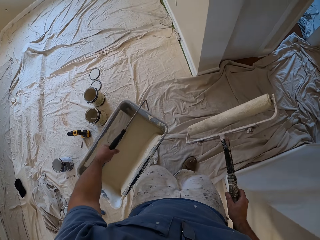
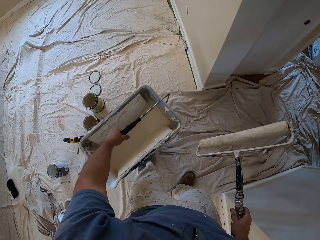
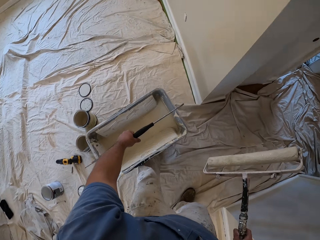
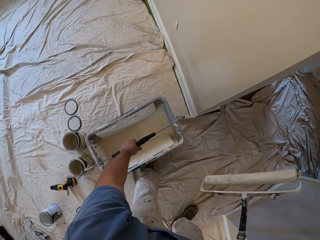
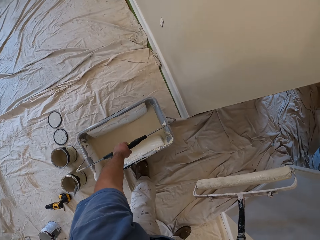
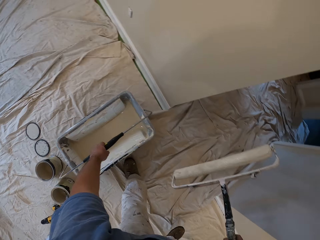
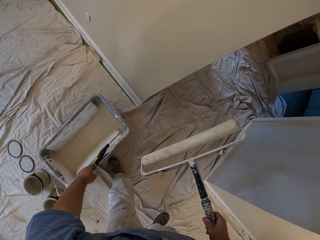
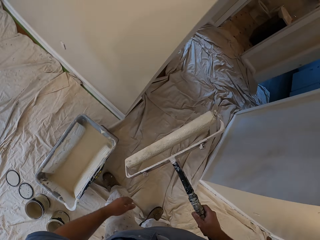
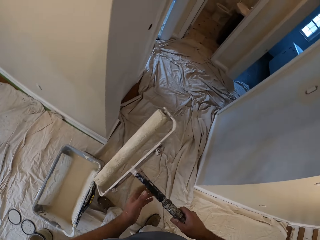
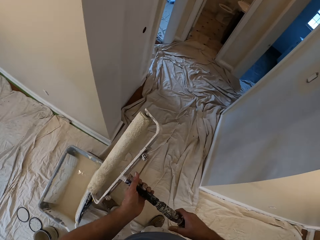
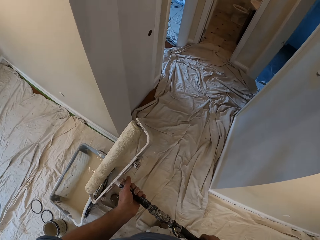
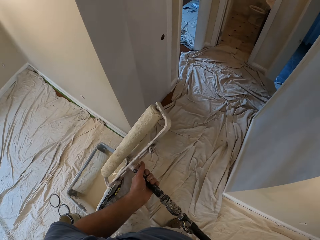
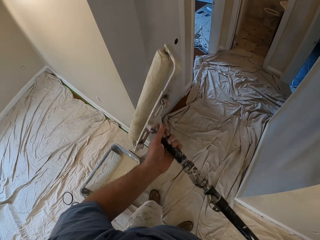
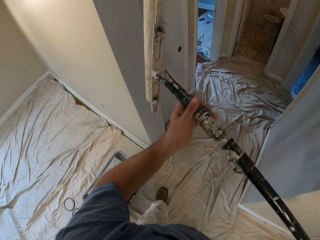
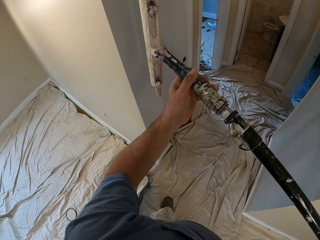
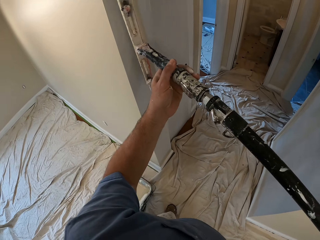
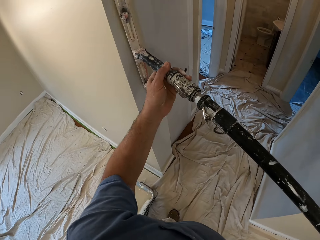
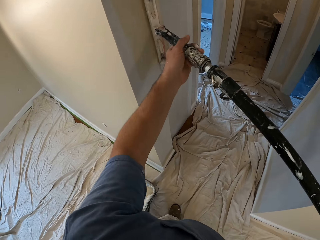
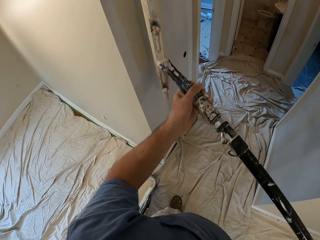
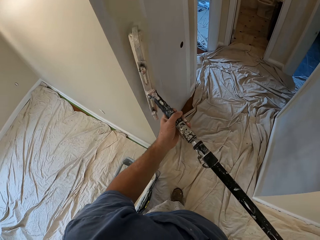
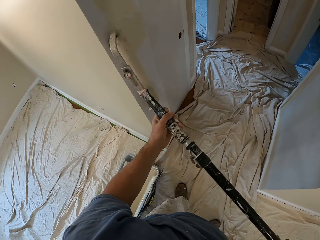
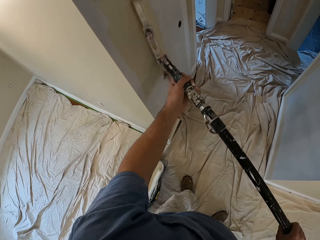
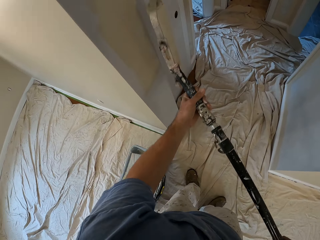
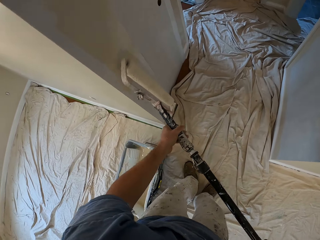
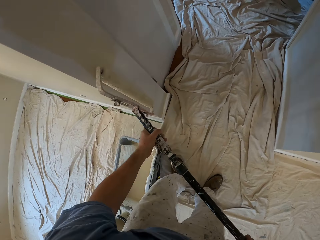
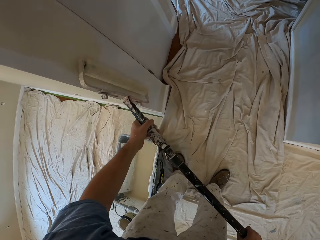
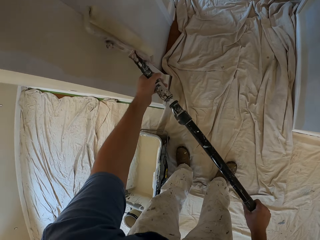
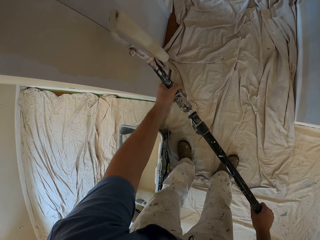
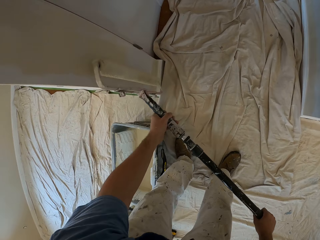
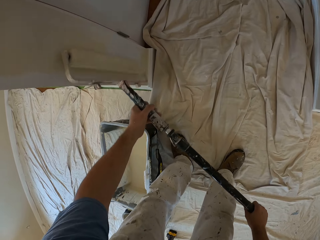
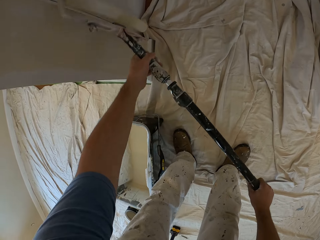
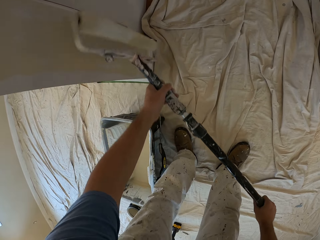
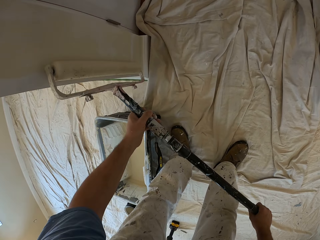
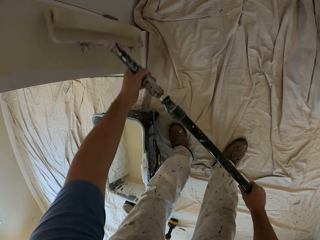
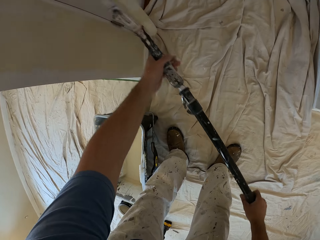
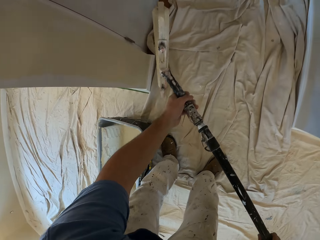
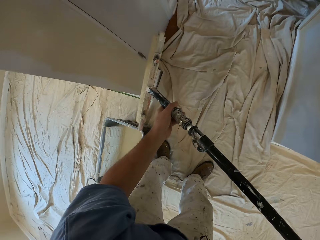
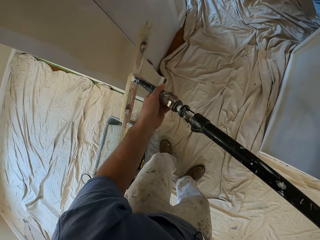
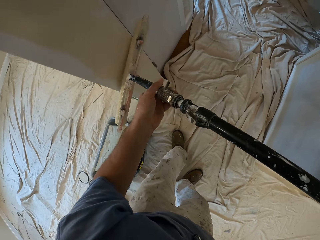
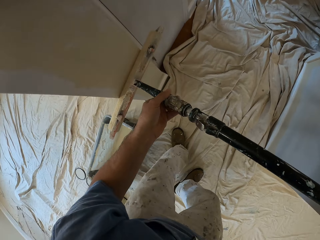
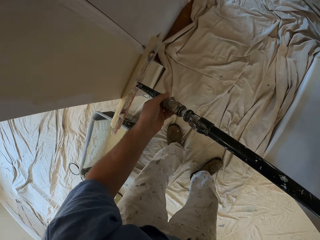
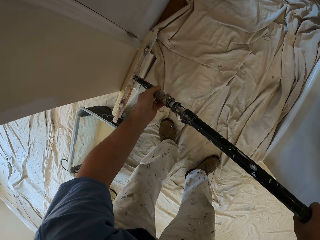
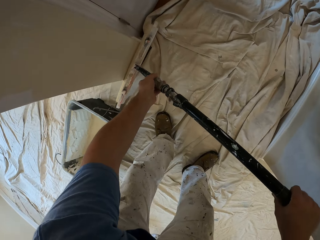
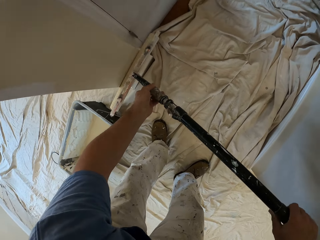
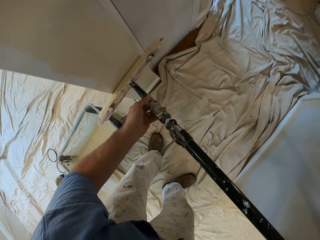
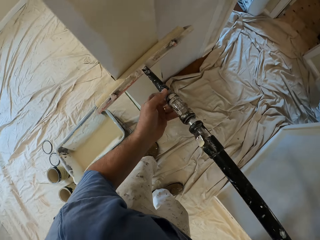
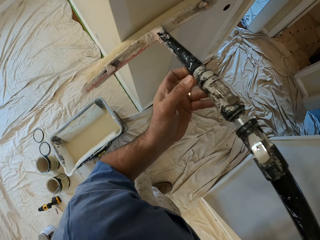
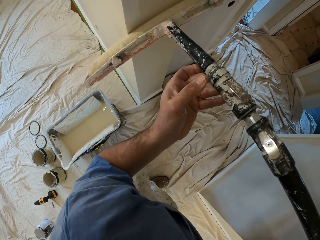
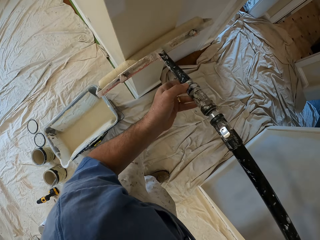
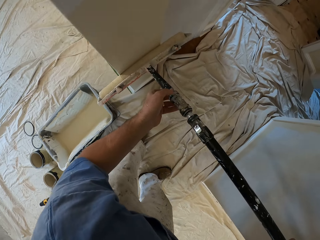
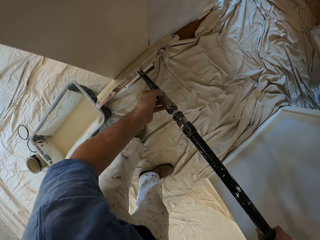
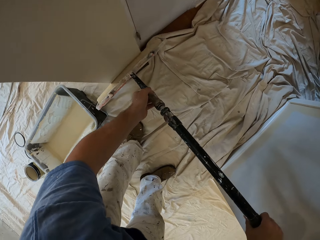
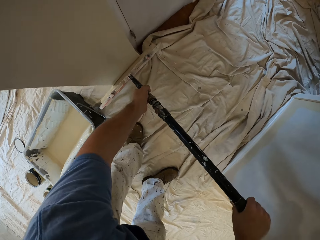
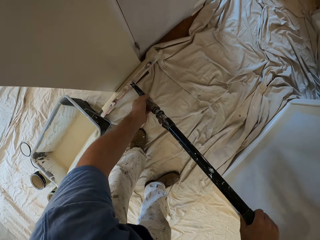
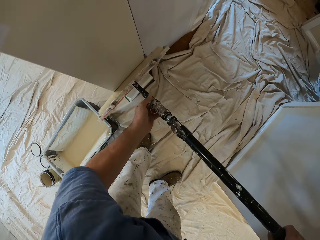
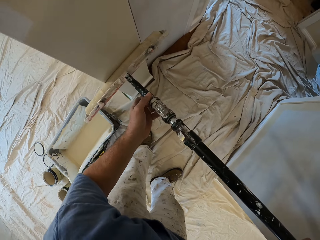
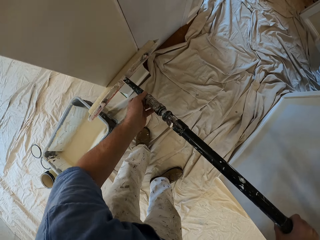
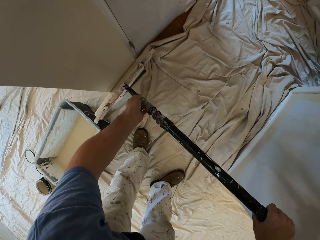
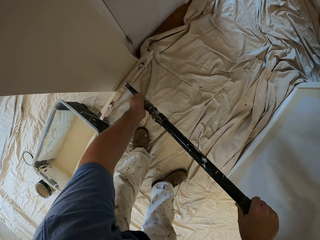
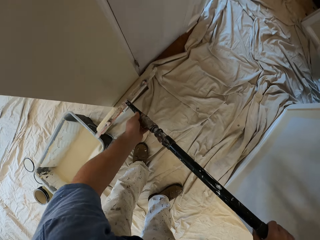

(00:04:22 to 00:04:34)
The camera wearer drops the paint bucket. They paint the wall with a roller brush.

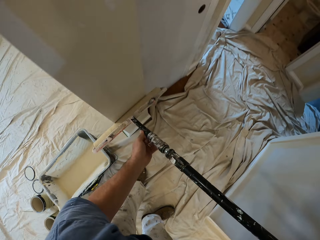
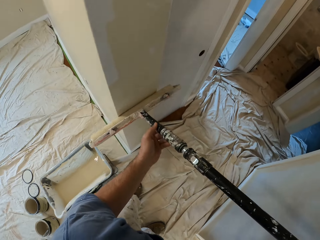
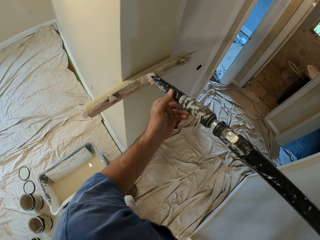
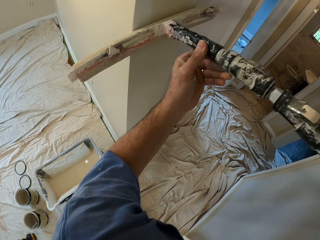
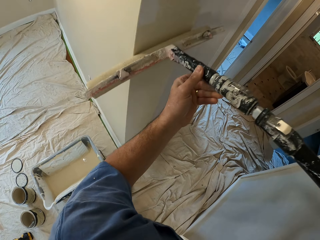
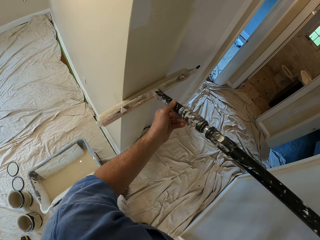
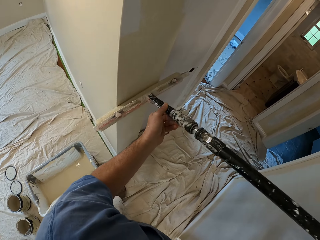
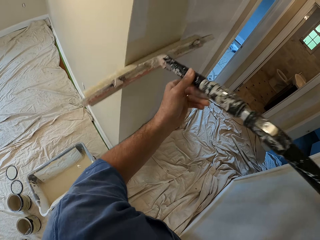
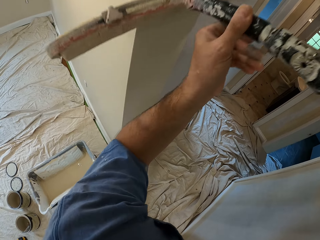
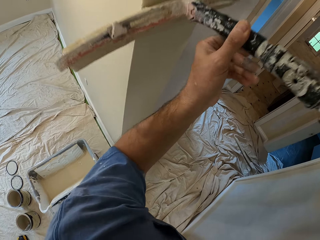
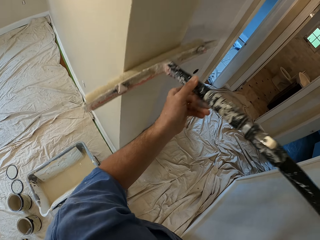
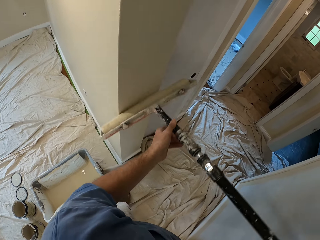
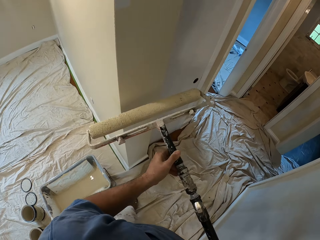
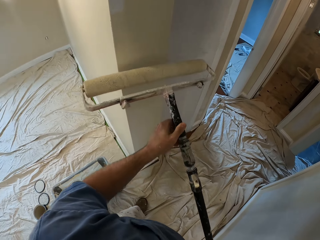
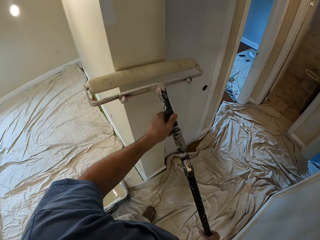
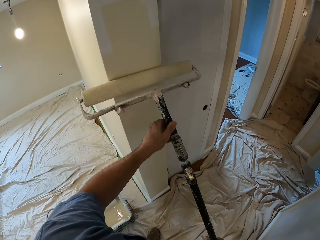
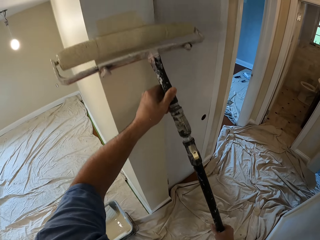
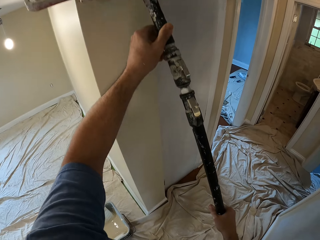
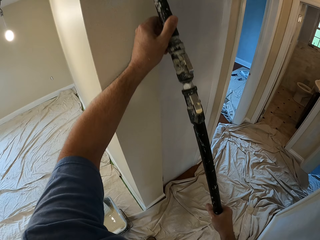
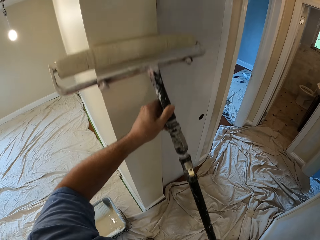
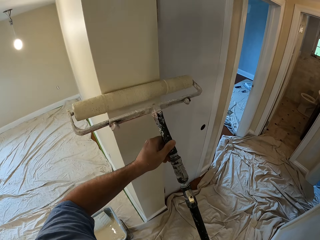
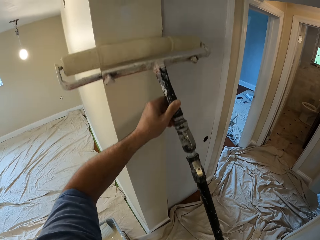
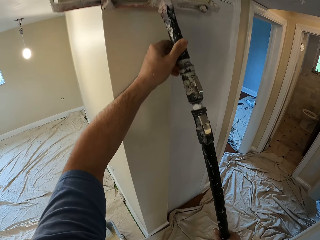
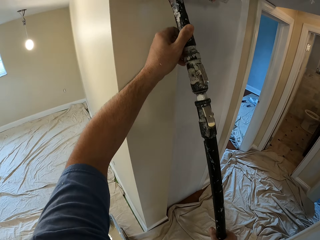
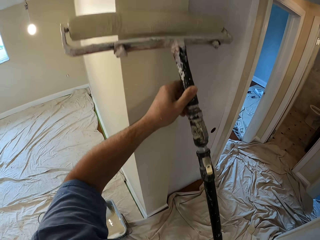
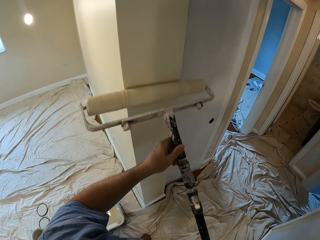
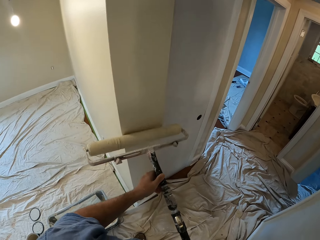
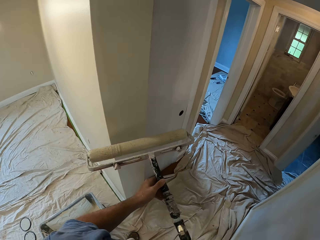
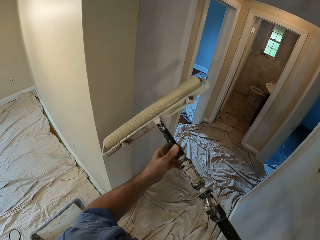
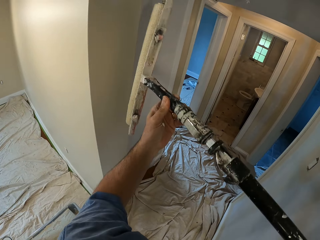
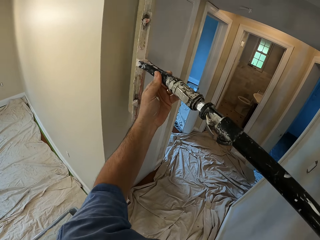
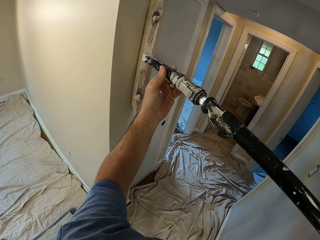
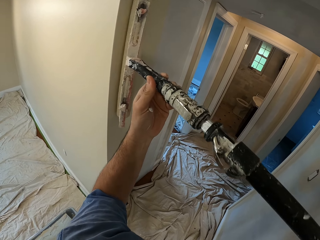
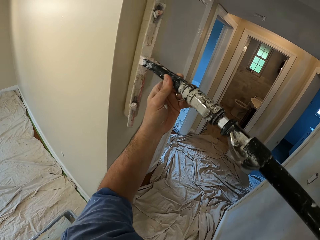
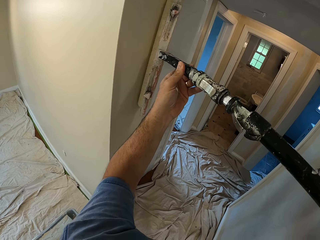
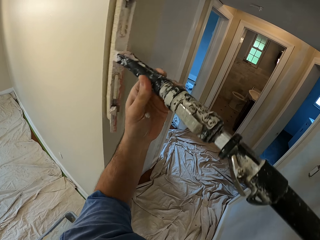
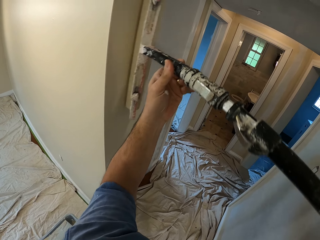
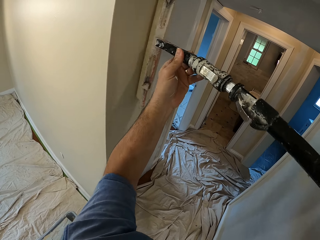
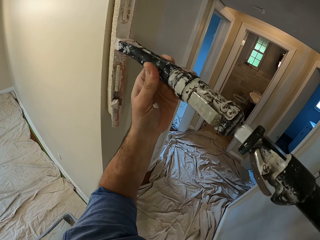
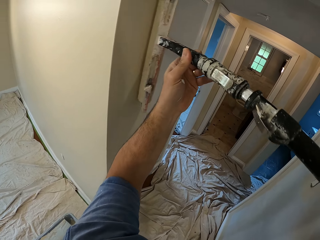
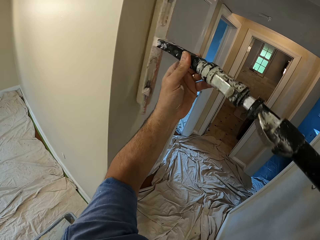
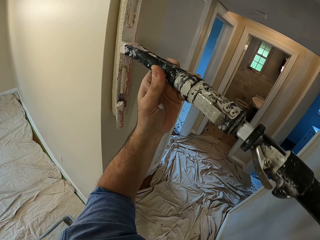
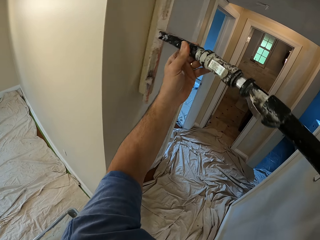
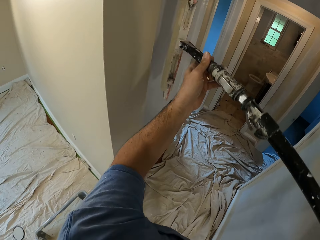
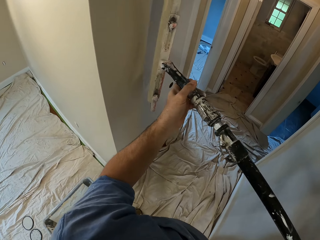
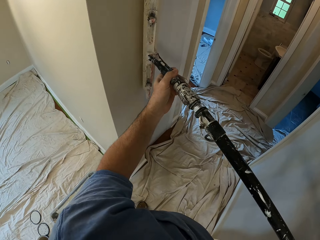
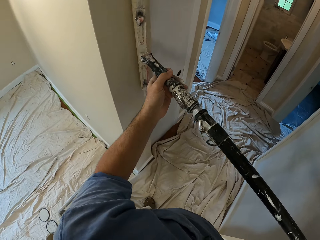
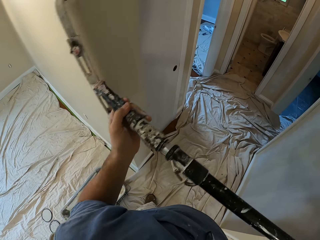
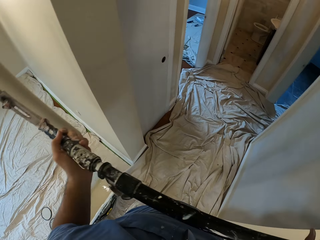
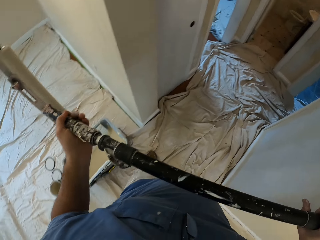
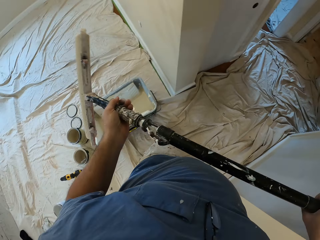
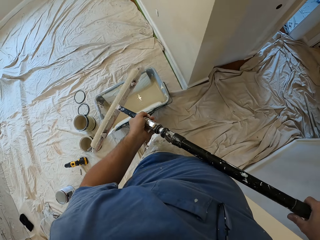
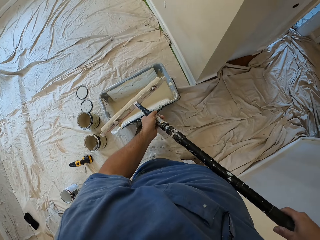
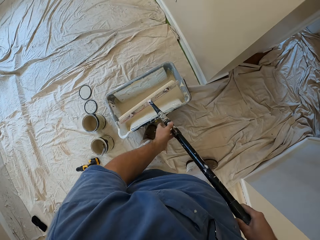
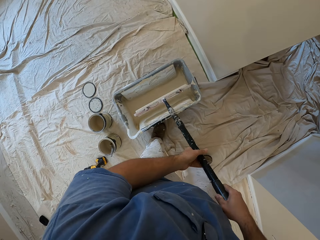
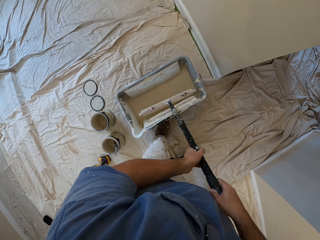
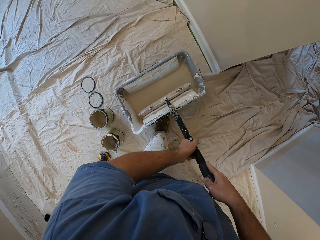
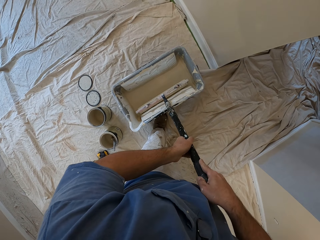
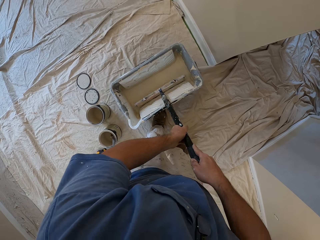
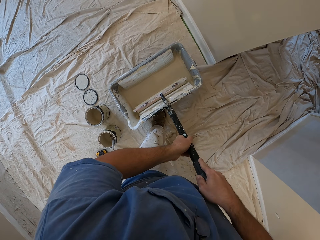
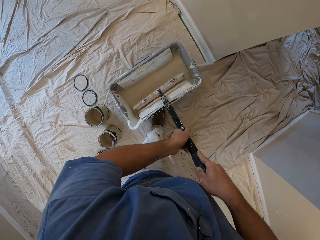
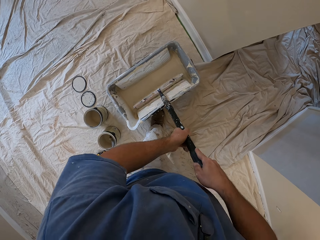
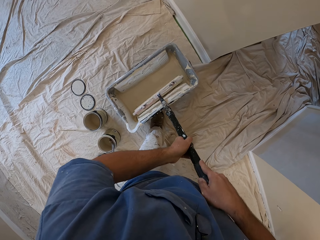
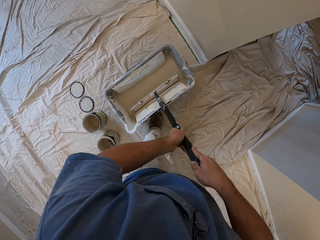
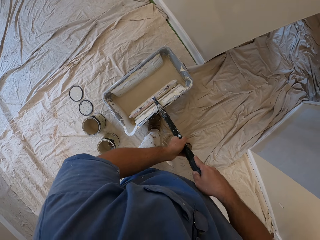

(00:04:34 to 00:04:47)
The camera wearer dips the roller brush into the paint bucket.
